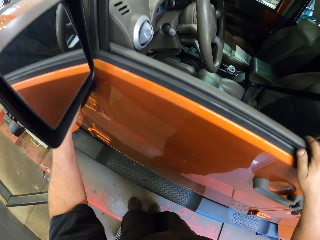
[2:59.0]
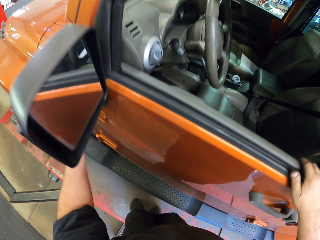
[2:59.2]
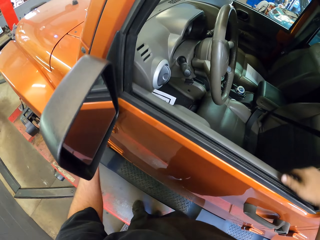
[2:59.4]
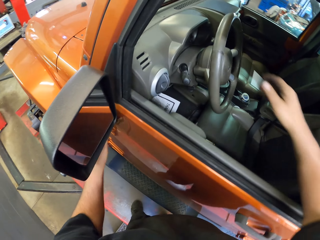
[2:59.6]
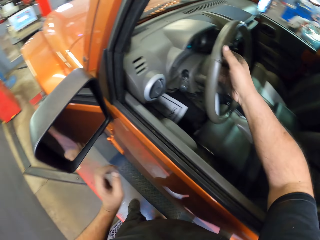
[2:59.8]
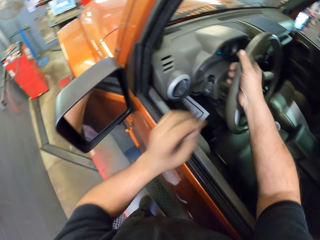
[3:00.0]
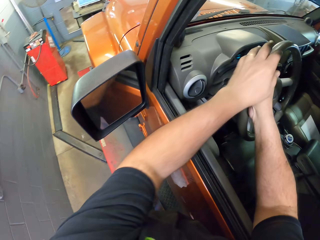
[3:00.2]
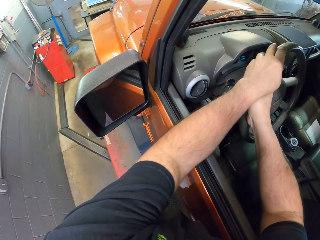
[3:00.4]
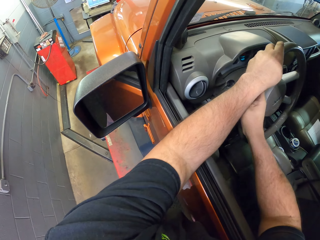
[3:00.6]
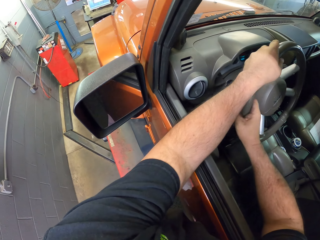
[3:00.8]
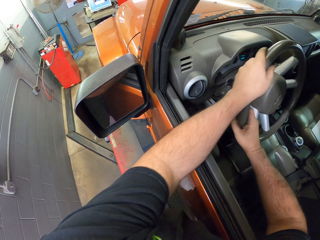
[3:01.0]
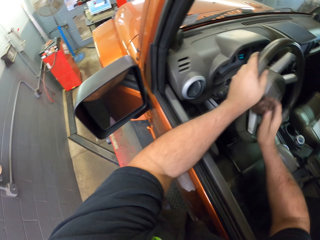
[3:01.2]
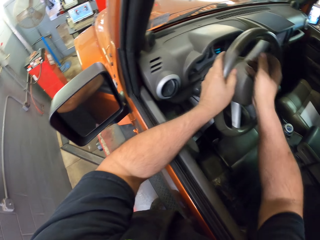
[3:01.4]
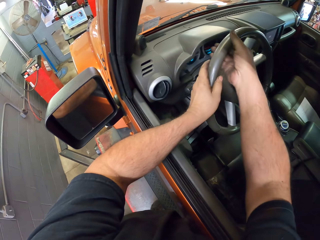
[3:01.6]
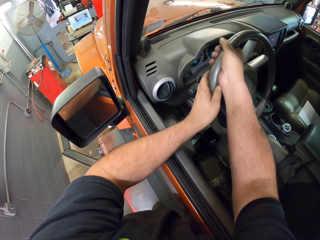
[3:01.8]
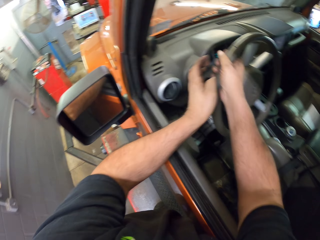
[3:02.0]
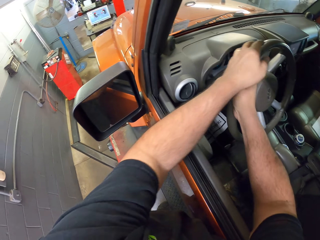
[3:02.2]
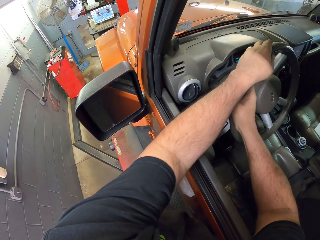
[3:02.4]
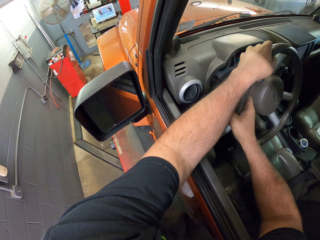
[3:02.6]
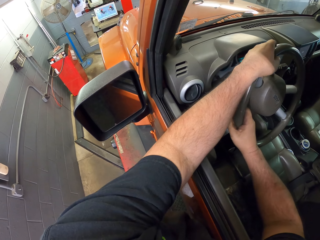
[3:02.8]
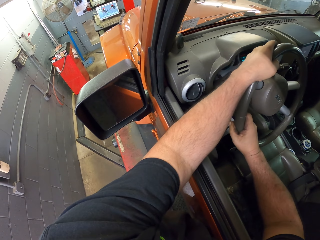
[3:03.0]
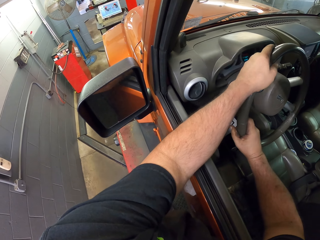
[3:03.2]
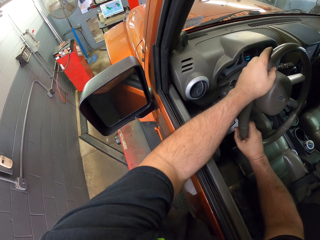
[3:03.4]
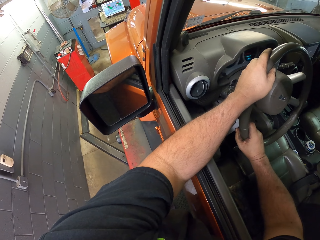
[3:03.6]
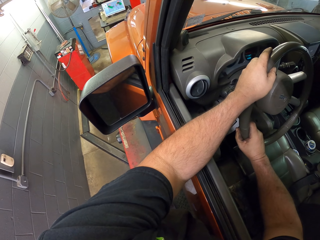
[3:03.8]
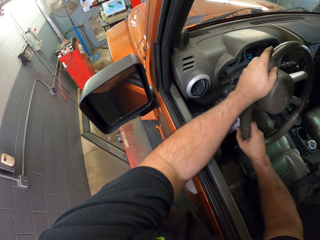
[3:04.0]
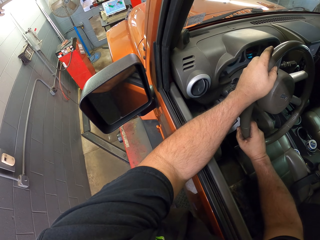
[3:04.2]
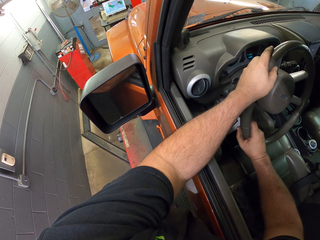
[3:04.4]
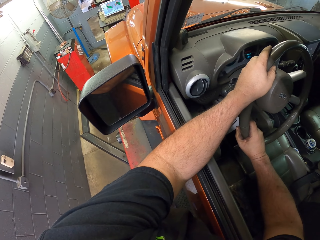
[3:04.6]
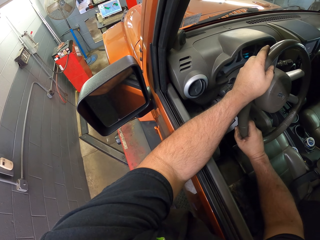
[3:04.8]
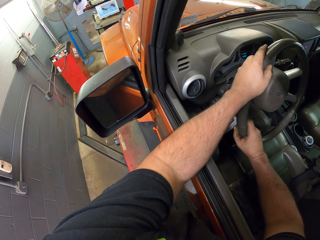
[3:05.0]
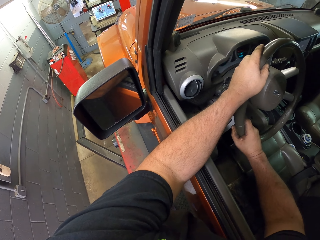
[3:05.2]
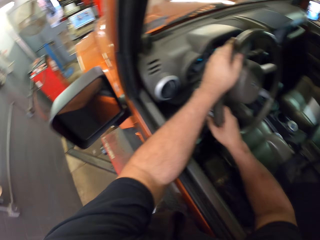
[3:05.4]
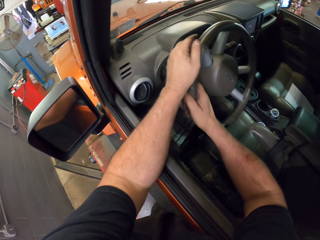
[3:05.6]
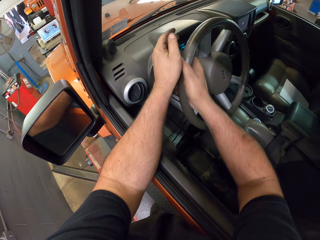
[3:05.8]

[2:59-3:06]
The camera wearer adjusts the steering wheel. They check the steering.

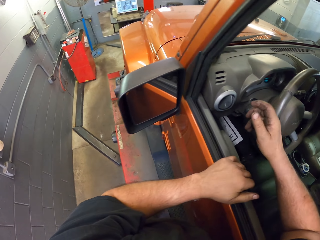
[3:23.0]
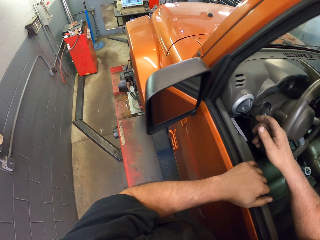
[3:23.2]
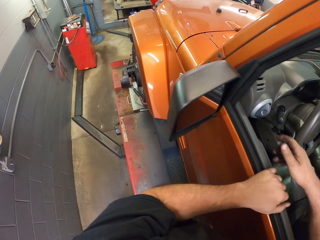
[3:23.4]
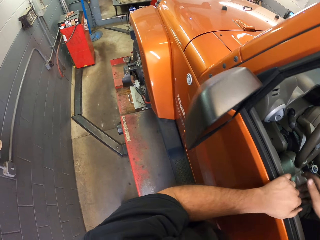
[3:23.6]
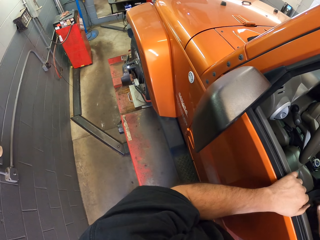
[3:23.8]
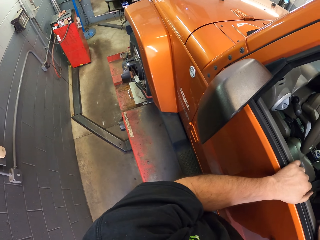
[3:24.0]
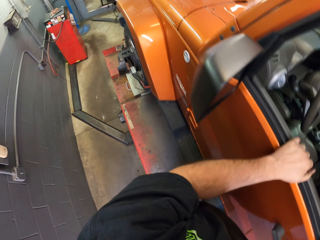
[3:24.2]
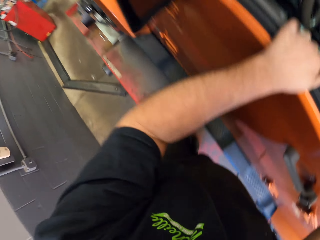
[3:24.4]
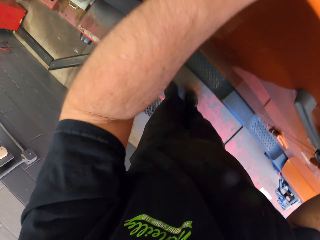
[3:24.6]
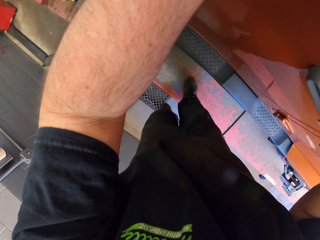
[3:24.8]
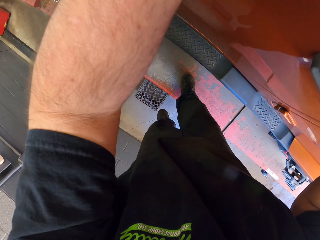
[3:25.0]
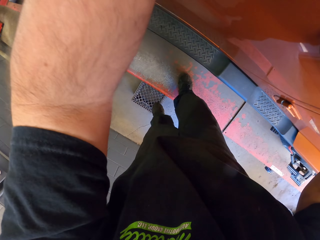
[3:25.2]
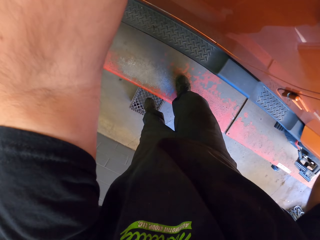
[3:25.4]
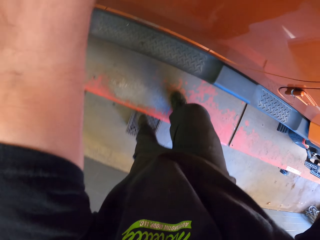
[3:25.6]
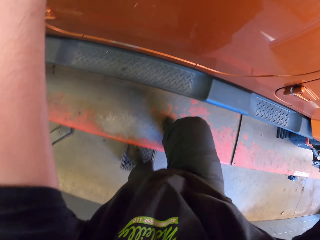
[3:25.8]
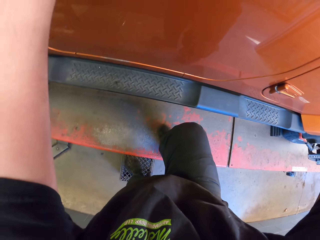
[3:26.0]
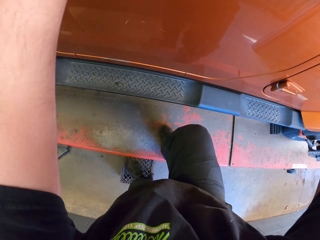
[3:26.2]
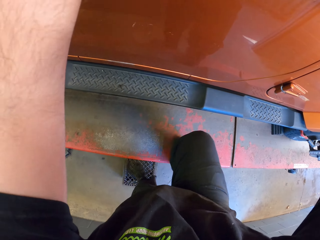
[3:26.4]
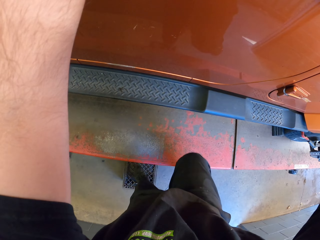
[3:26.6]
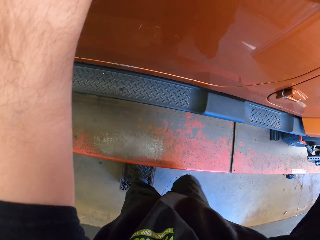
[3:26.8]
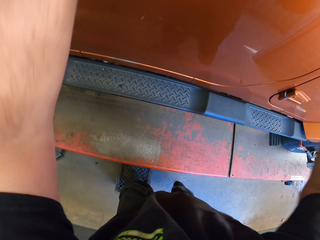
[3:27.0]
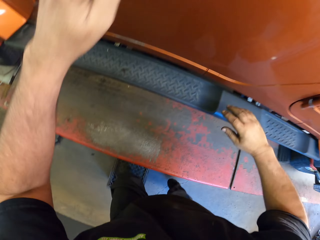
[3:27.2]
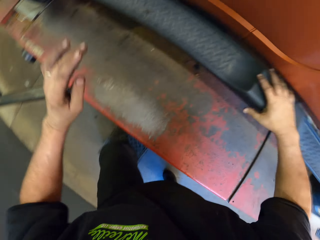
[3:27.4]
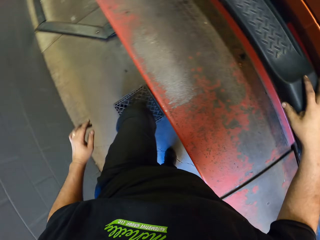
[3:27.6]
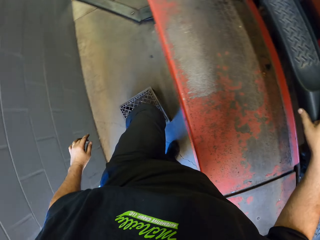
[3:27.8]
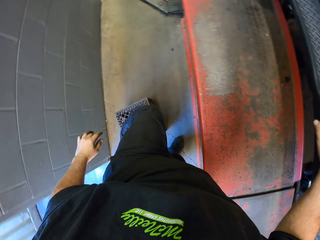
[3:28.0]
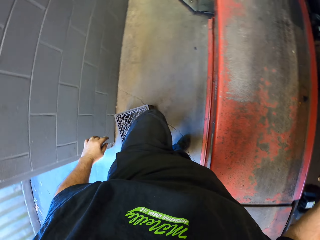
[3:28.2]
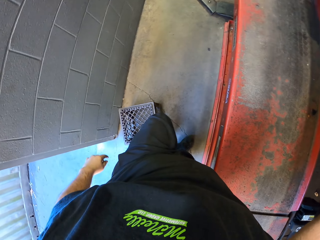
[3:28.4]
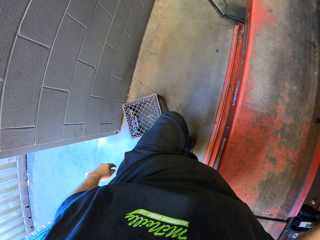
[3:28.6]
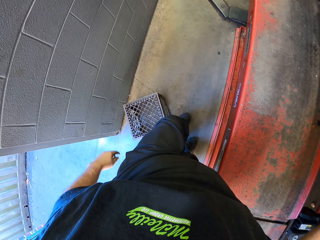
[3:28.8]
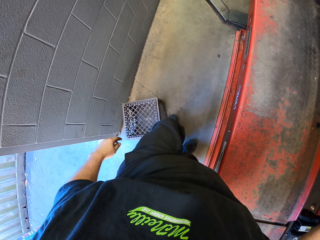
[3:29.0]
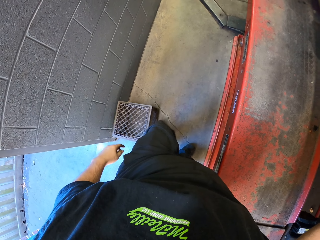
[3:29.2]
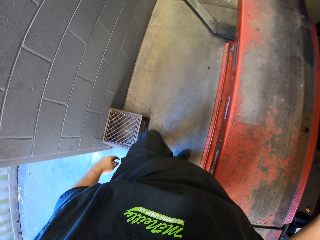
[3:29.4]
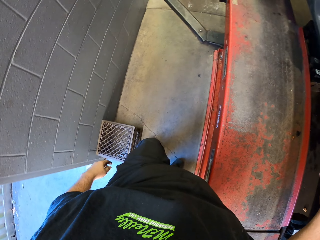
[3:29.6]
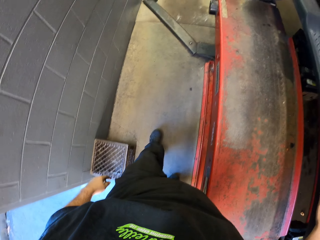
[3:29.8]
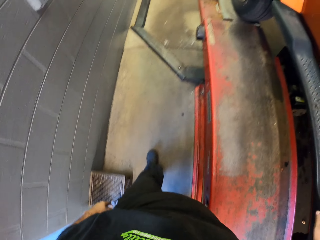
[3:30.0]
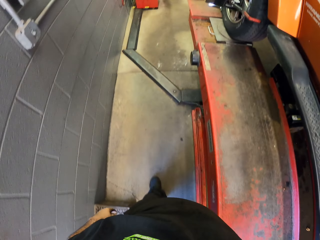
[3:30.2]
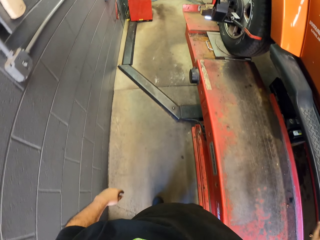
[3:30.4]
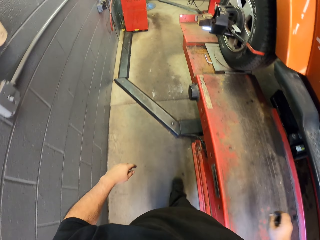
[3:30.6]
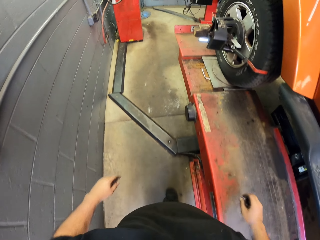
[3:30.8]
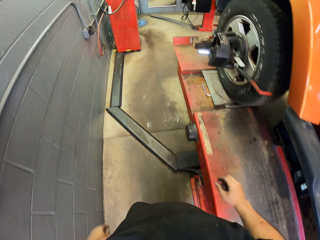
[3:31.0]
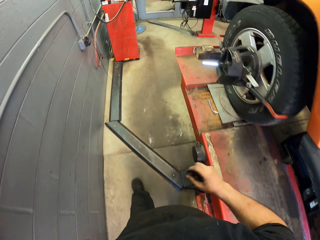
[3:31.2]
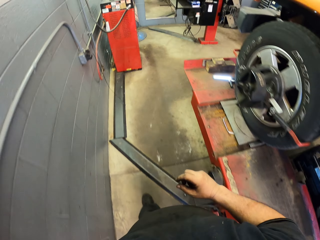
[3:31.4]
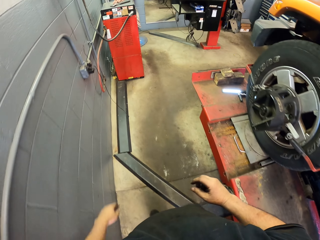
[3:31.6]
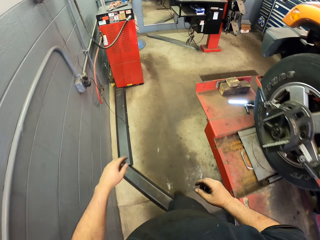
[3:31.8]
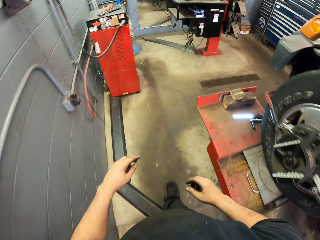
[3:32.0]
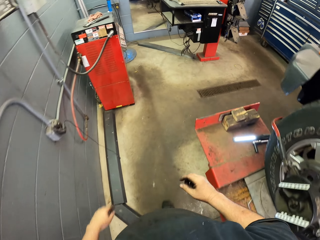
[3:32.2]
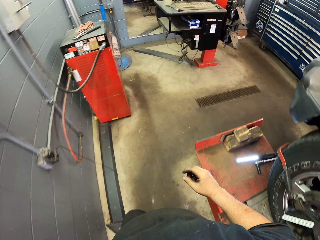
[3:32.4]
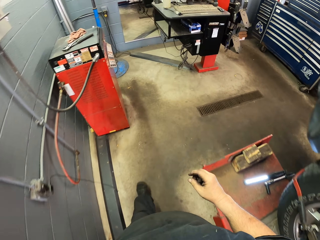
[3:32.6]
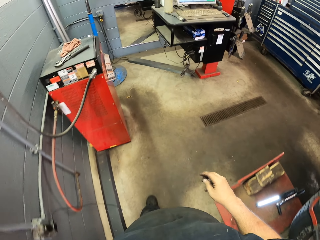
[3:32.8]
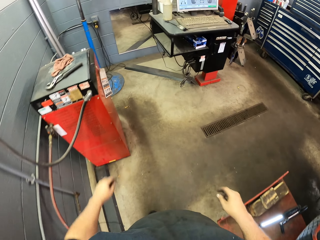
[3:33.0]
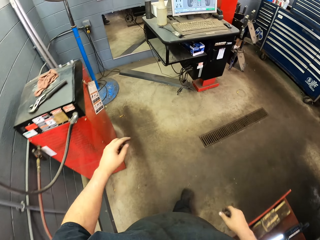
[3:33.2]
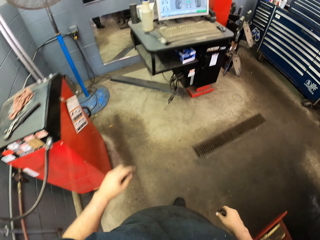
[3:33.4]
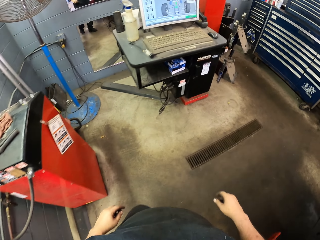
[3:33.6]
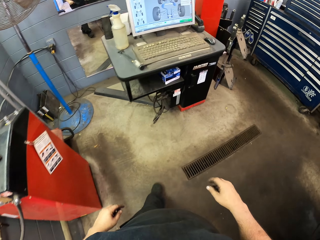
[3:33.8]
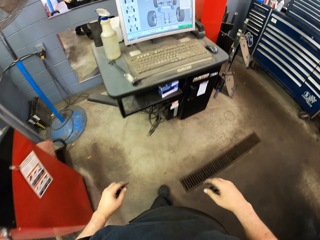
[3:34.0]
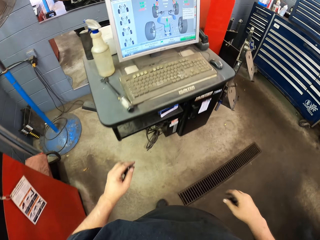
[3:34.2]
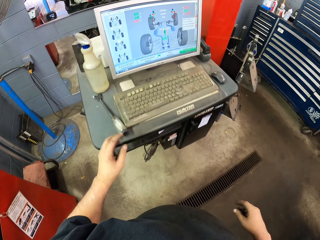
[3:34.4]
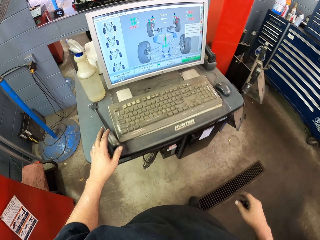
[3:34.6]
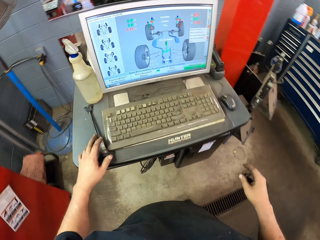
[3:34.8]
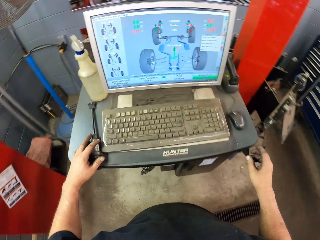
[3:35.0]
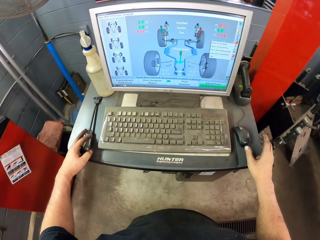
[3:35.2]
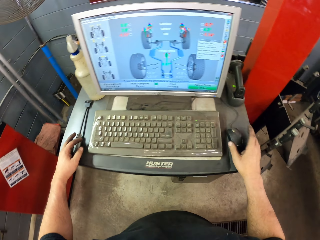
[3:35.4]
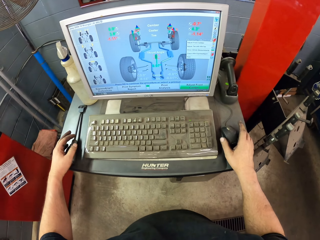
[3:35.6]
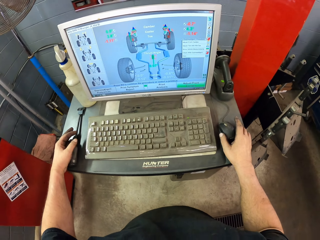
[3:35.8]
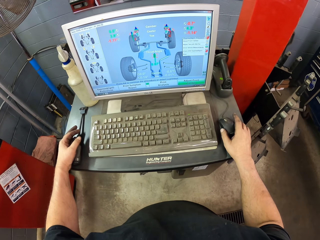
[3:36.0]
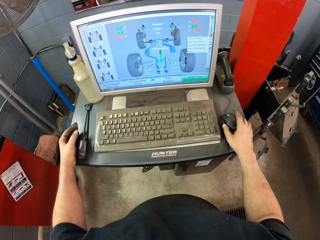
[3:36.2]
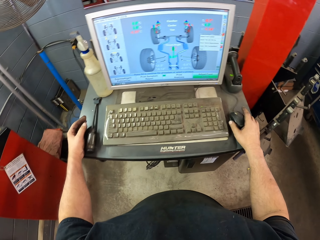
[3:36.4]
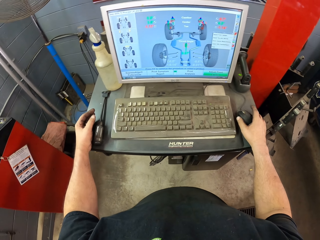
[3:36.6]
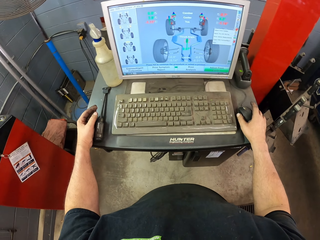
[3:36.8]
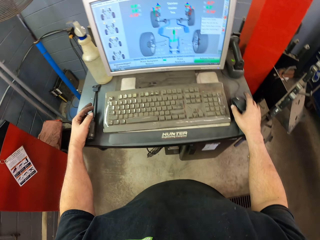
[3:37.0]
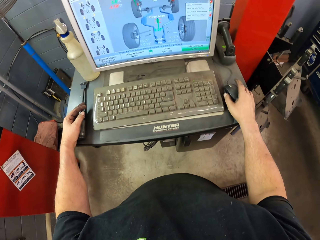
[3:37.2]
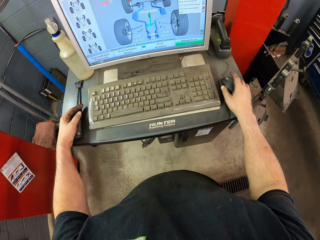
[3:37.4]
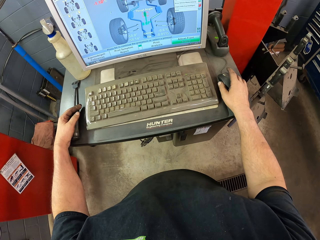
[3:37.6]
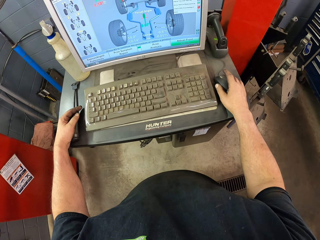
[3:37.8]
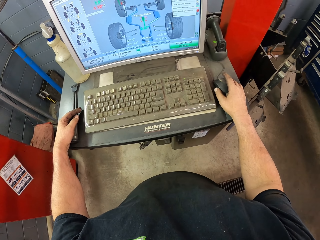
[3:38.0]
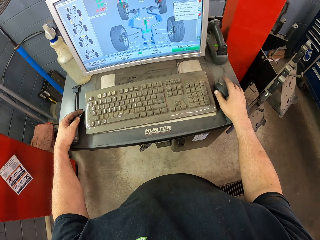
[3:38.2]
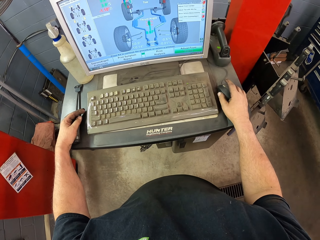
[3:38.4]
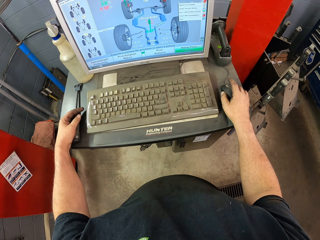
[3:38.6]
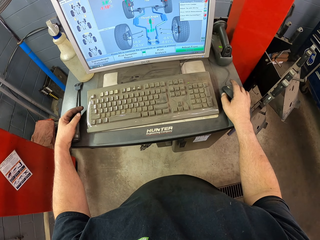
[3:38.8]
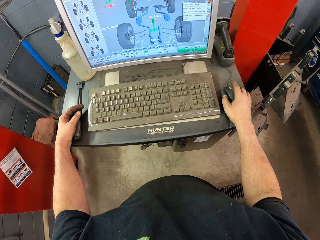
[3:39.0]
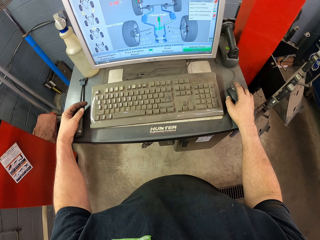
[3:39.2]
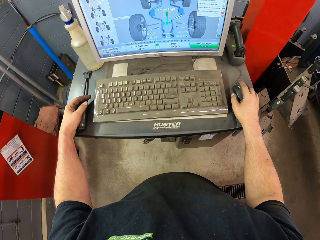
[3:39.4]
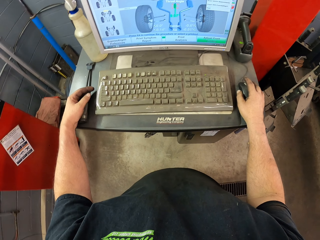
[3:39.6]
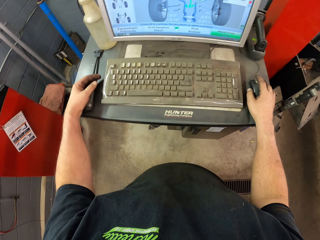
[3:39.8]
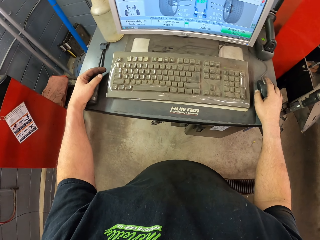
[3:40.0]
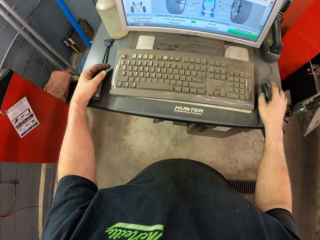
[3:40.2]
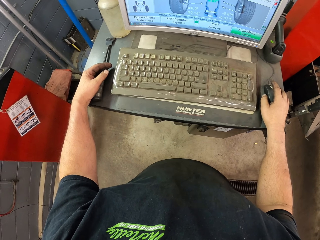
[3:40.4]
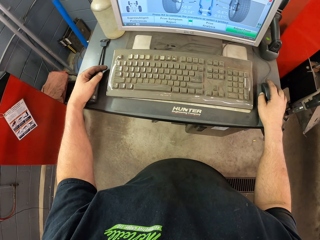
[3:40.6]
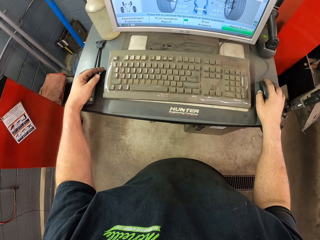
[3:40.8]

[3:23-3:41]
The camera wearer climbs down the truck. They move the tray. They walk around the garage. They click the mouse. They operate the computer.
